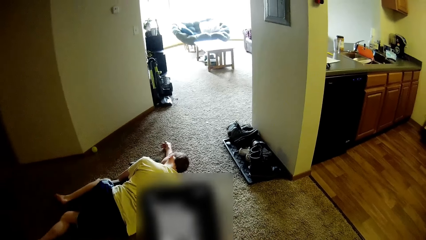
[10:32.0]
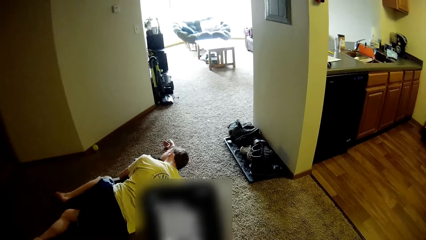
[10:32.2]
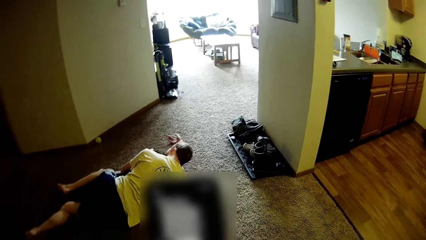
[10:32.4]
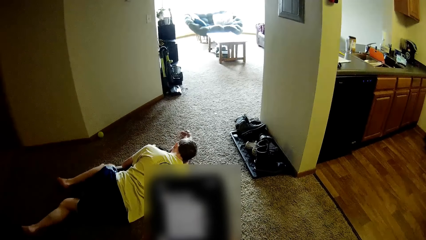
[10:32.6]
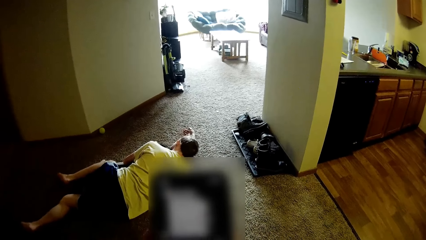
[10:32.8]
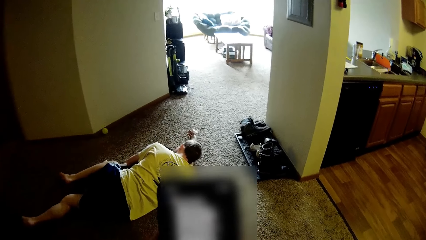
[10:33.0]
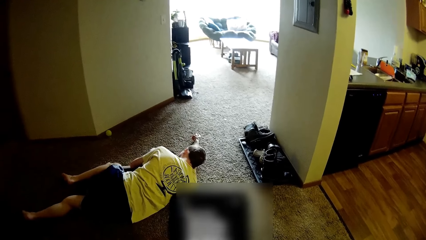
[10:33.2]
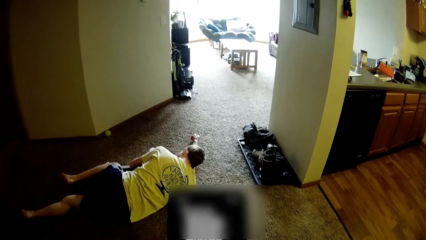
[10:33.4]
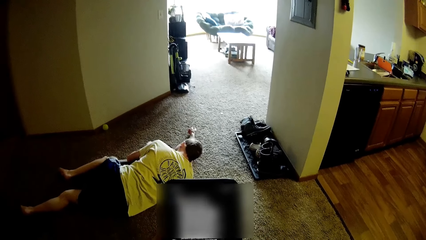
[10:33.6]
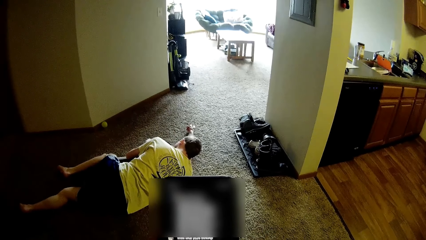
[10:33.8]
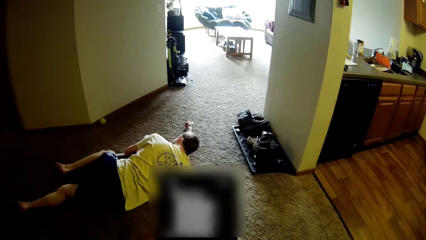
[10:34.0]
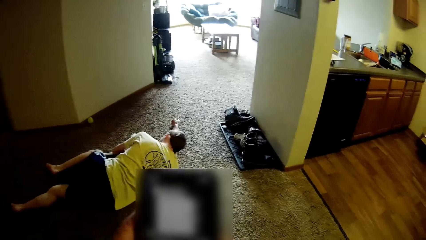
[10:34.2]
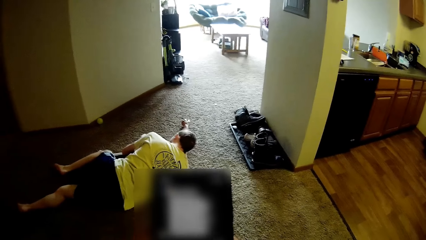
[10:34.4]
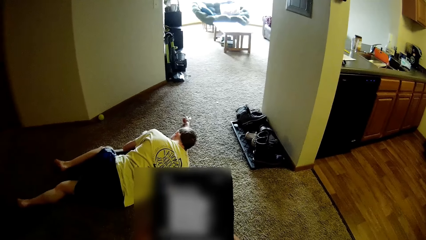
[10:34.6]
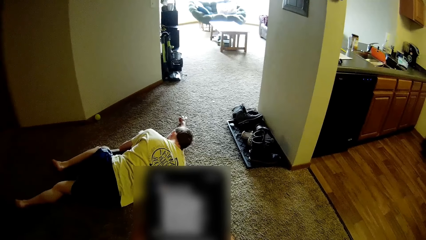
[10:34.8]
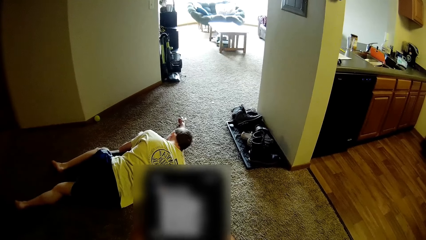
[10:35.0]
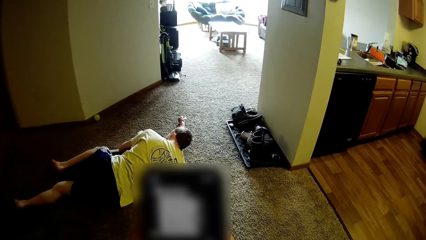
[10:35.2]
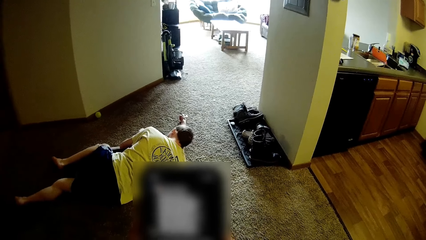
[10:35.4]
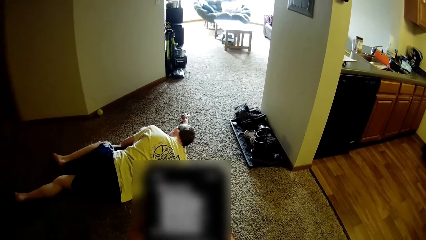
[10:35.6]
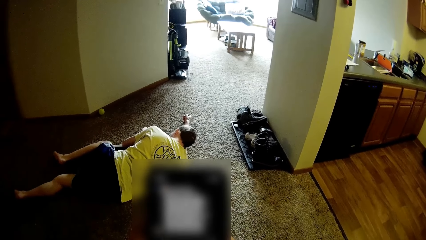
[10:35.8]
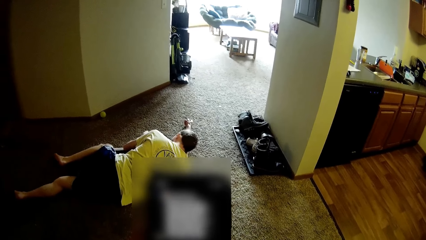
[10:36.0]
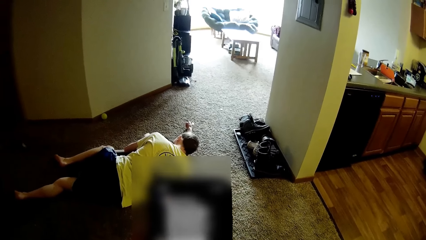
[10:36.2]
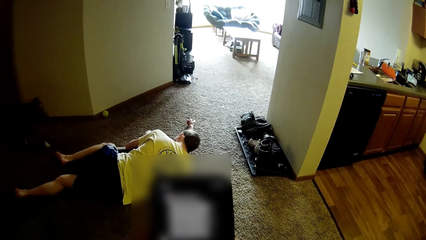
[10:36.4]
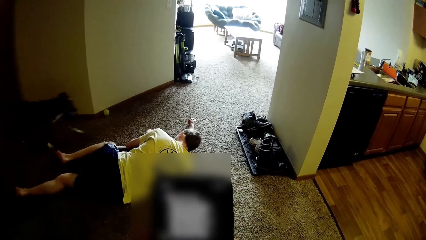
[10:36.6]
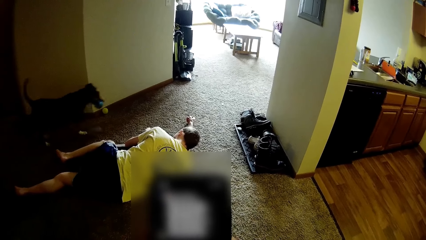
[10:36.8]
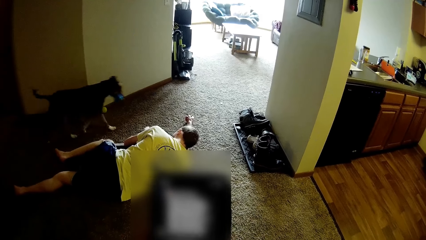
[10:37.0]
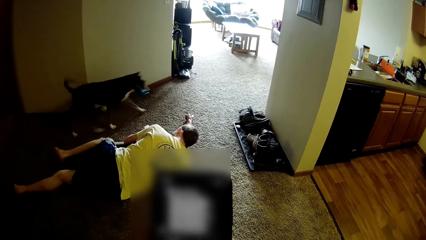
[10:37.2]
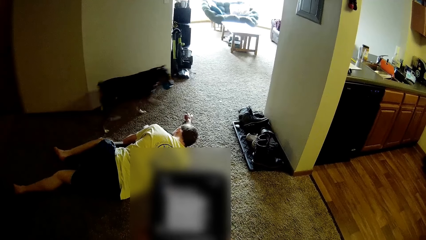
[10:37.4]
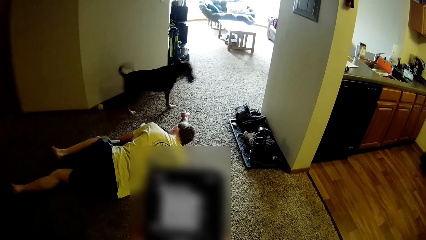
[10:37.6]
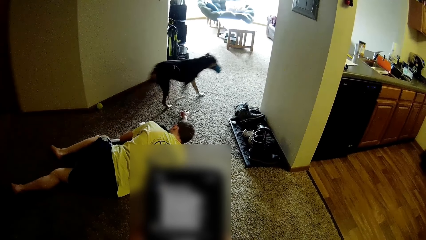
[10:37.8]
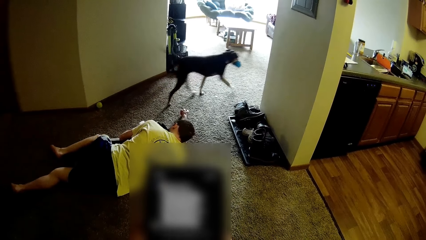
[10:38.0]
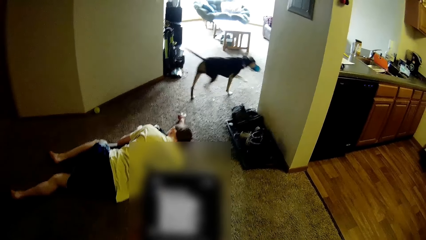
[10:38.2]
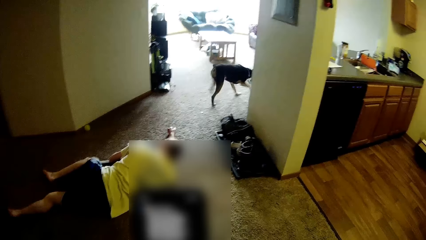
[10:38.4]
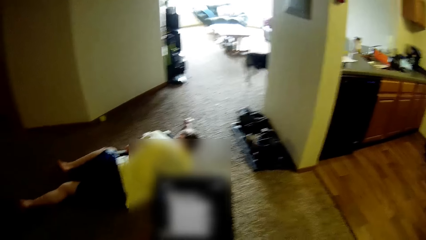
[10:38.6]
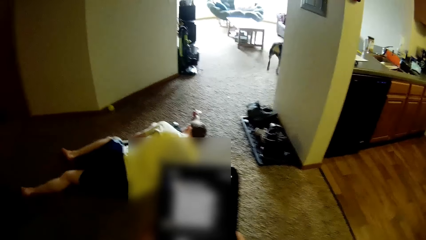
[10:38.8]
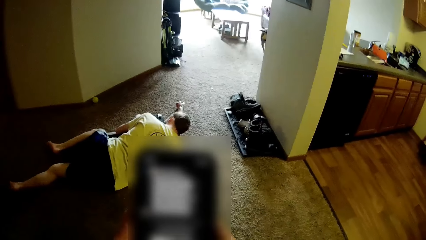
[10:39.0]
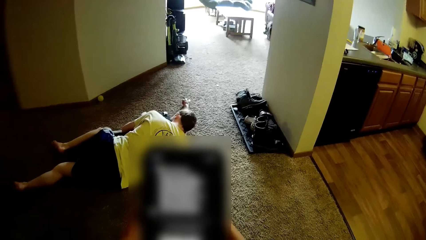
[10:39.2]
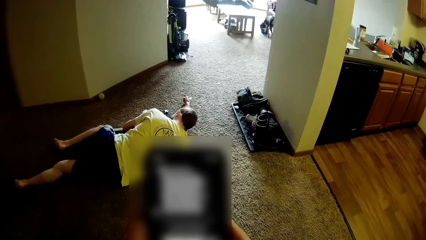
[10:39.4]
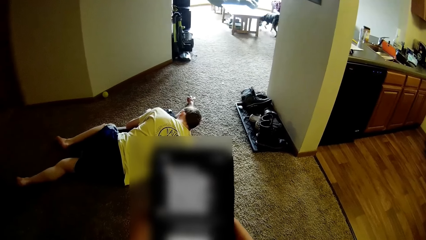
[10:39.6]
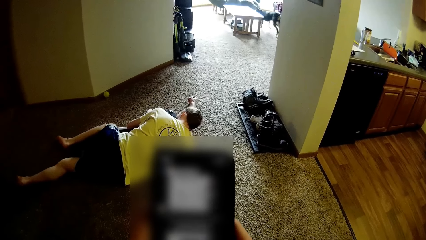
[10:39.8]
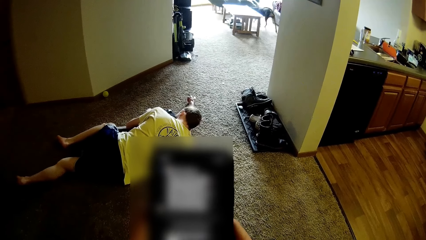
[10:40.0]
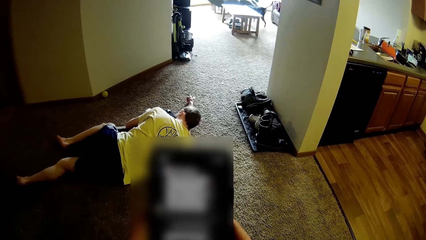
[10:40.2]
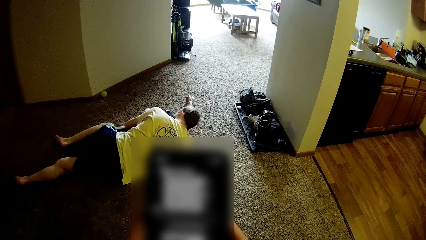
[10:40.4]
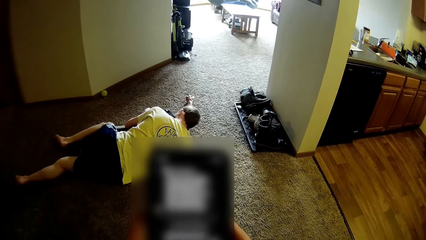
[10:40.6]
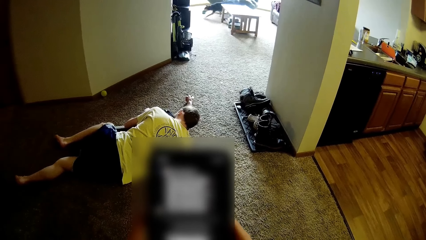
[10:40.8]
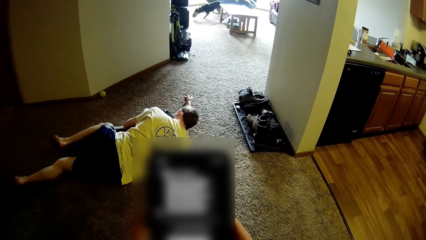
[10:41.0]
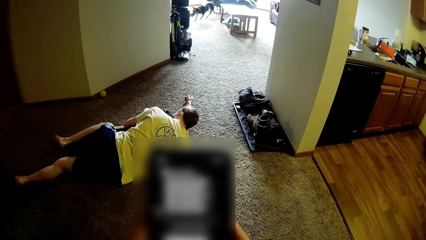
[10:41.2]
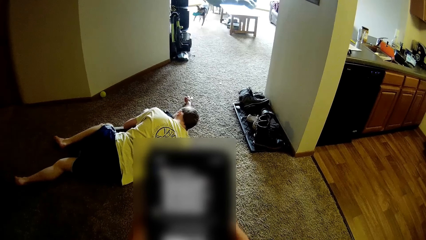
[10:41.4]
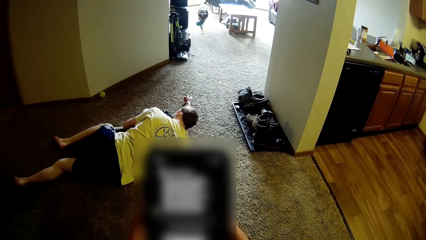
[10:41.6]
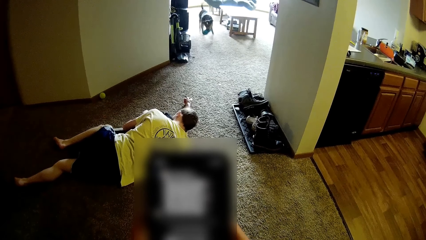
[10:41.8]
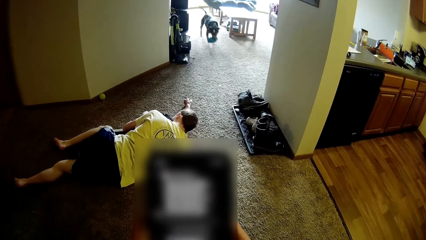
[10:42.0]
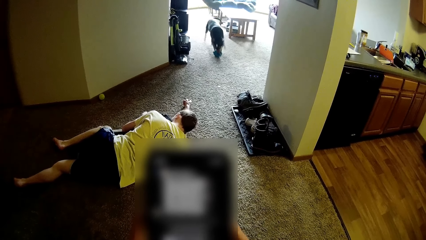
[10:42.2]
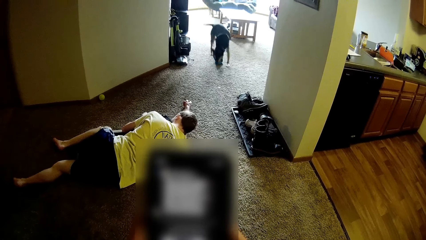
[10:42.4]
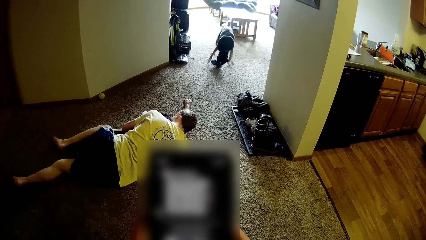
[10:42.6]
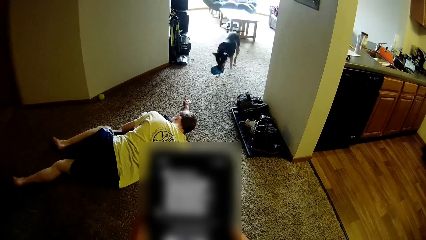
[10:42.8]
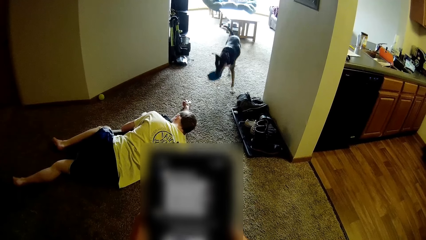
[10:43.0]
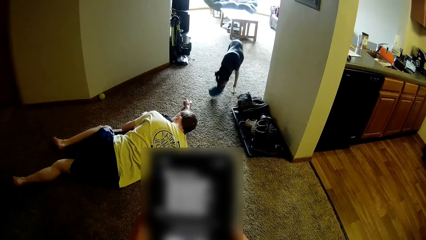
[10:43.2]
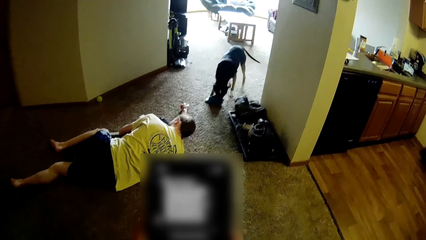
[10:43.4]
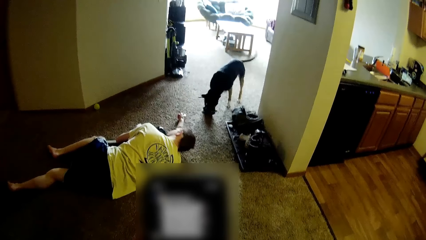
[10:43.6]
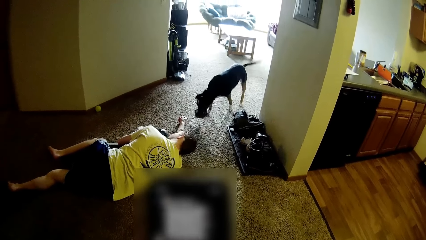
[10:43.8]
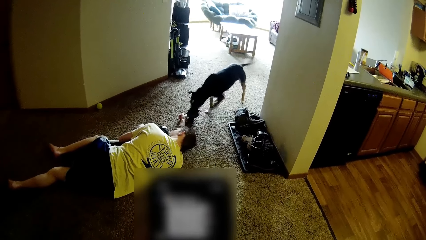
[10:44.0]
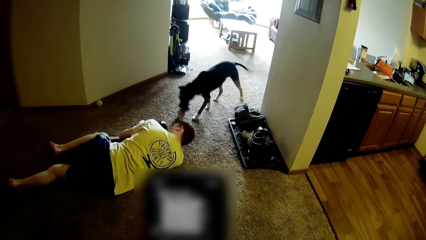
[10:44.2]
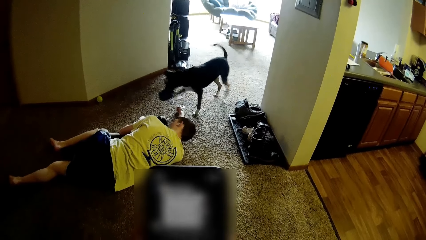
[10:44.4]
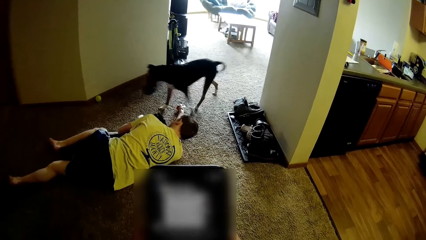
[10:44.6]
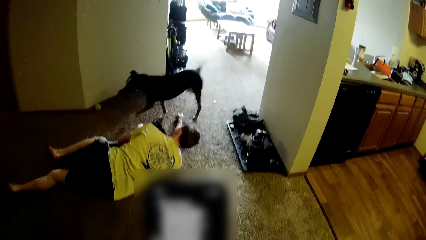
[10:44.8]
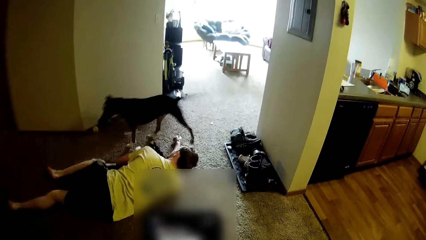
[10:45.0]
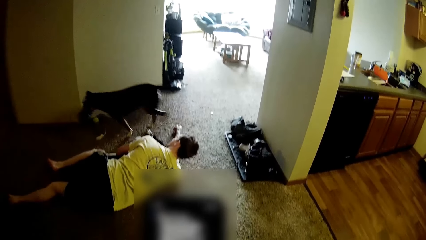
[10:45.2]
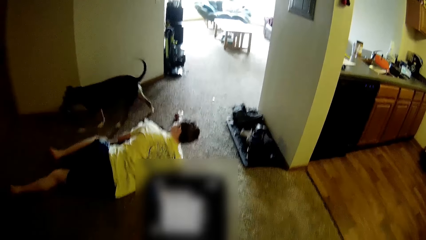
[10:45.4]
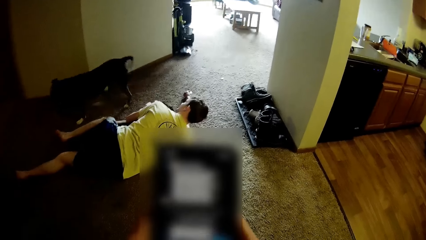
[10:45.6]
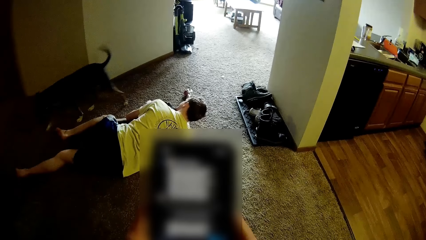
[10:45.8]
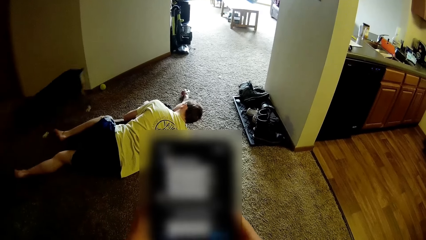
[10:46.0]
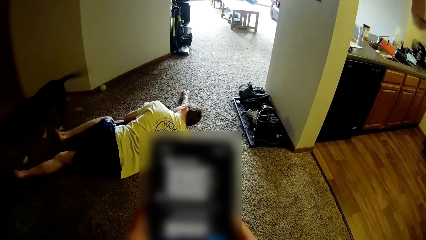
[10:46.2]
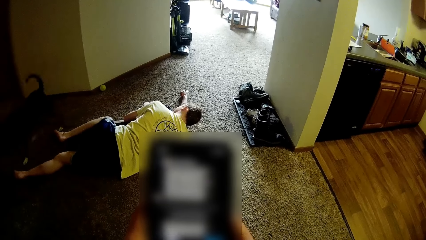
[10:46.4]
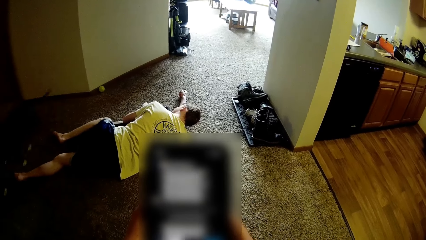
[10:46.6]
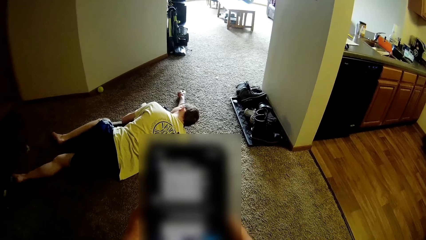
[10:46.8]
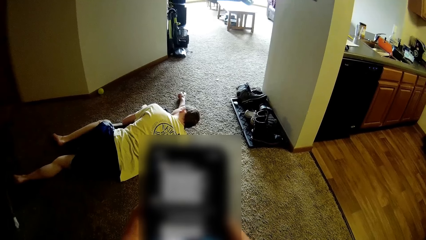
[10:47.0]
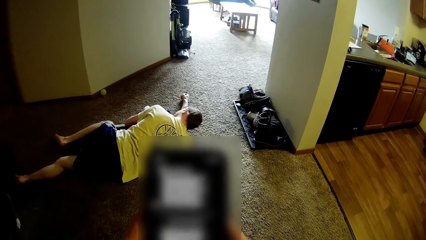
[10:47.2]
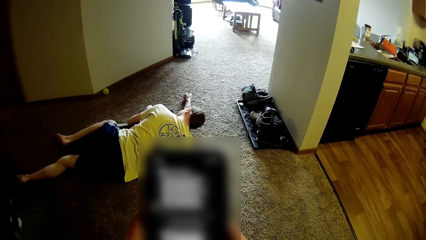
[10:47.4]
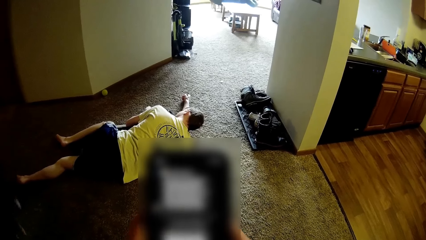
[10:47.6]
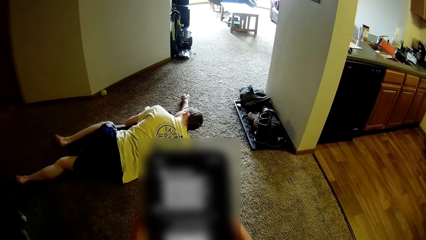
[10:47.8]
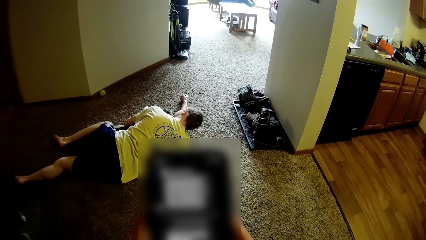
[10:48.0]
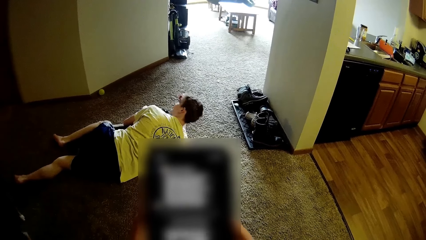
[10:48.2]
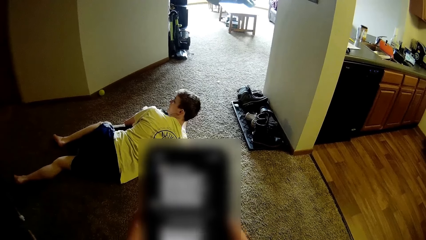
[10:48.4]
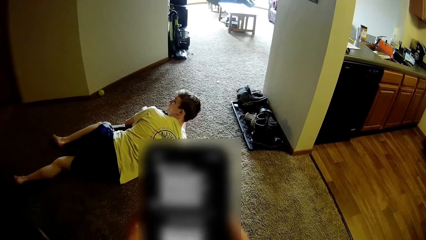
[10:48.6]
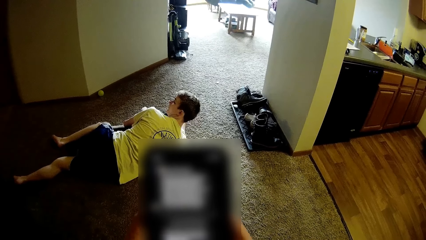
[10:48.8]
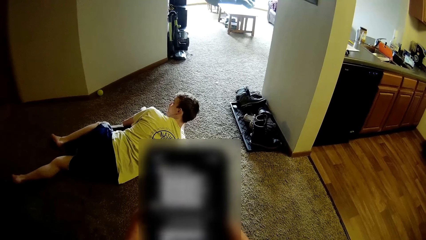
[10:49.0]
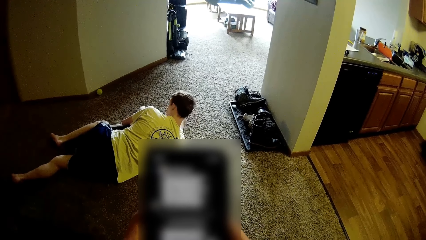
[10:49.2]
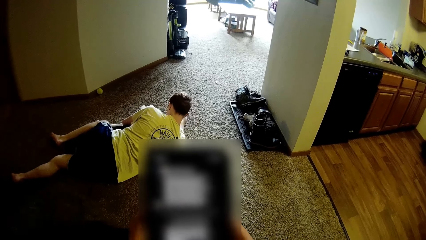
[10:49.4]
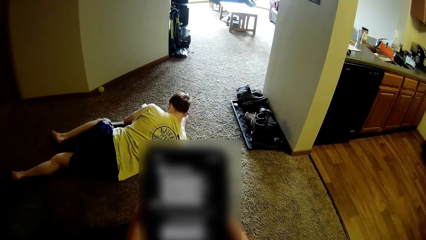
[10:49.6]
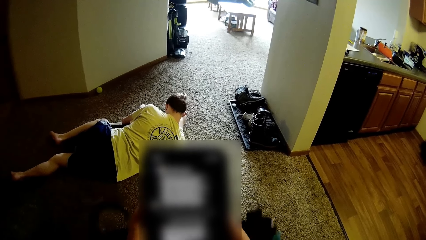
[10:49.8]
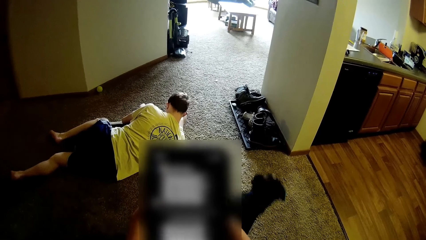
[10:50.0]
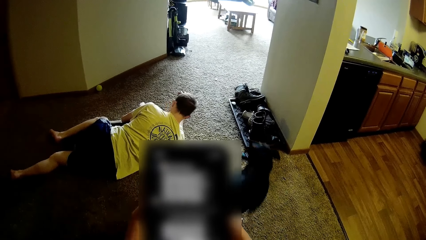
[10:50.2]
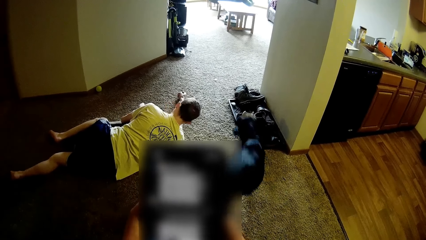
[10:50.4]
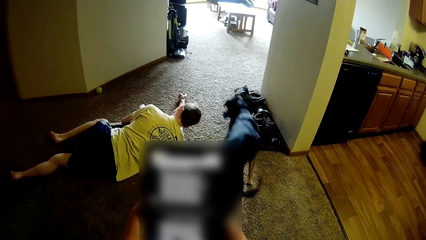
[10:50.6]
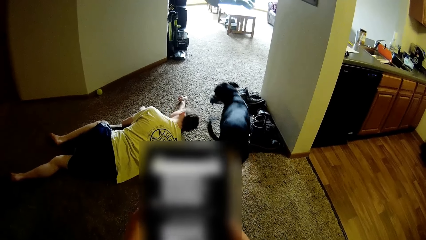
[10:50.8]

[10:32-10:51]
The camera wearer operates the phone with both hands. They hold the phone with their hands. They dial the phone. A man moves the head. The man puts the head on the hand. The man lifts up the head.
